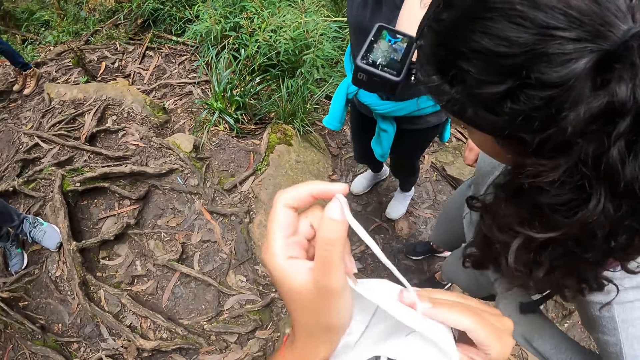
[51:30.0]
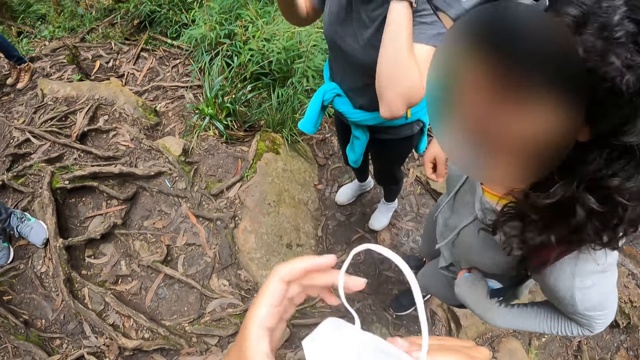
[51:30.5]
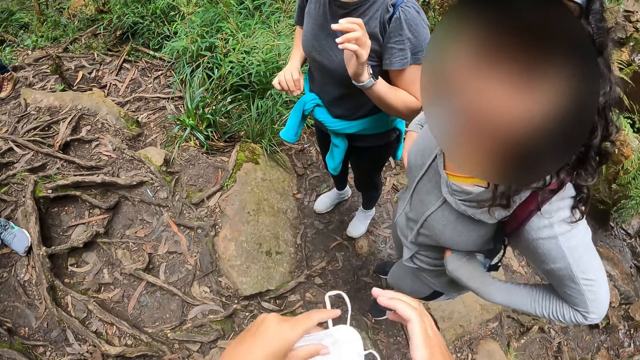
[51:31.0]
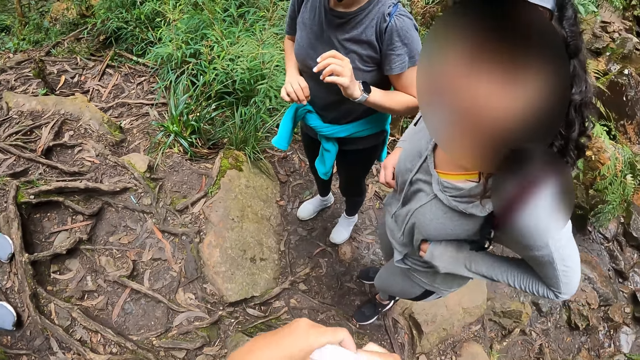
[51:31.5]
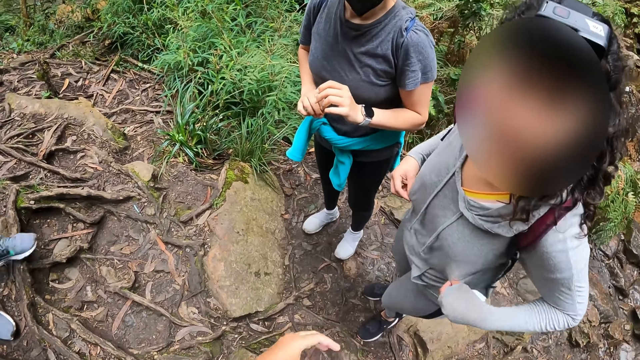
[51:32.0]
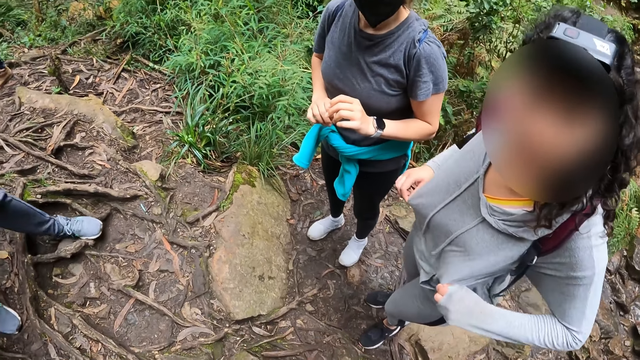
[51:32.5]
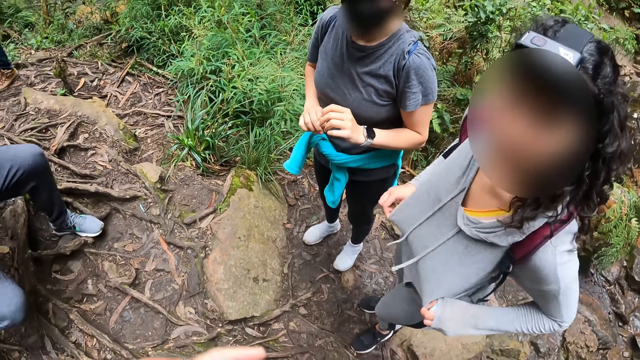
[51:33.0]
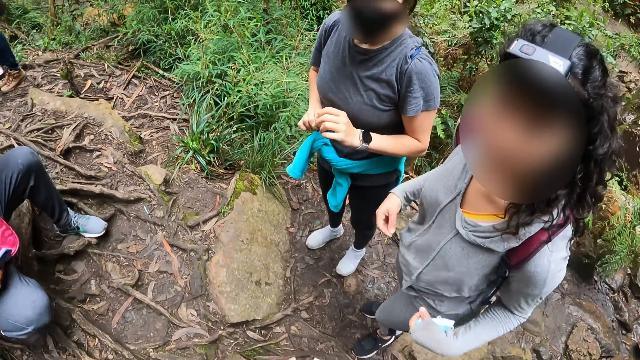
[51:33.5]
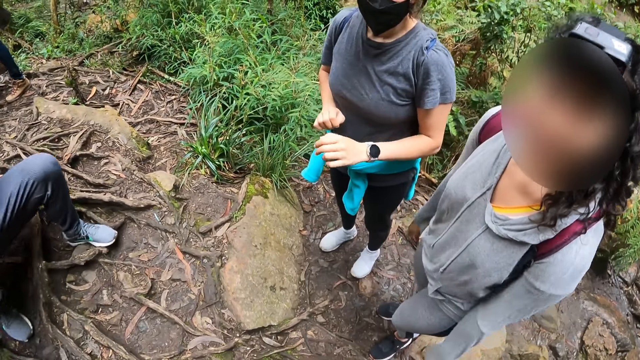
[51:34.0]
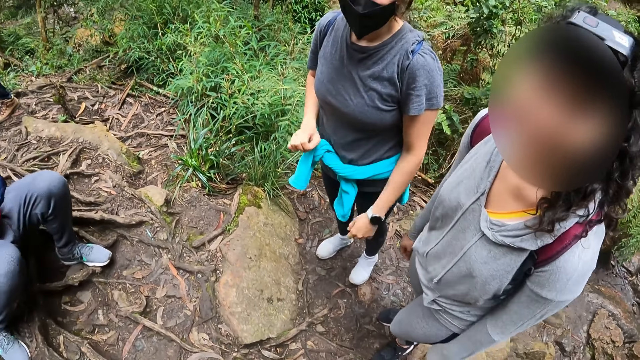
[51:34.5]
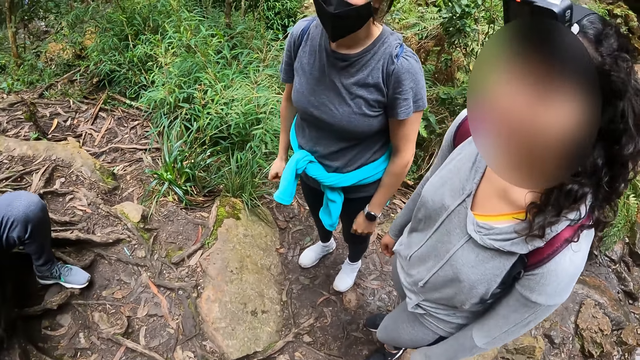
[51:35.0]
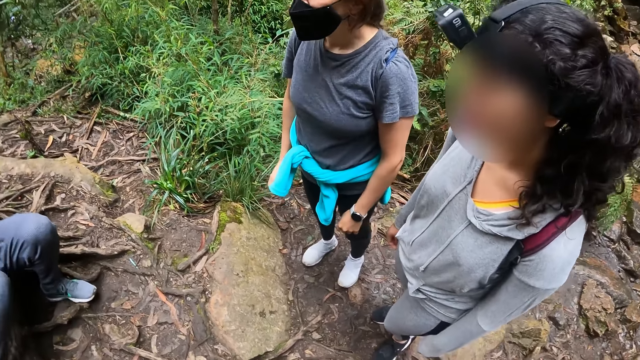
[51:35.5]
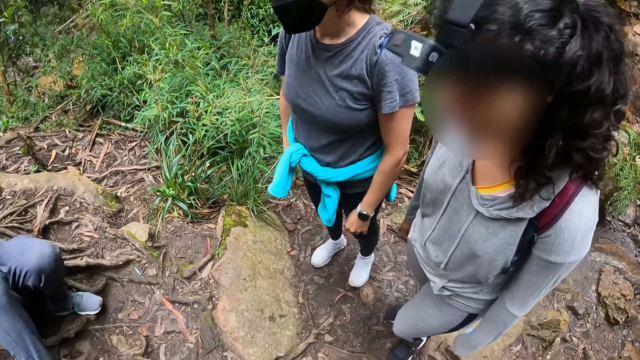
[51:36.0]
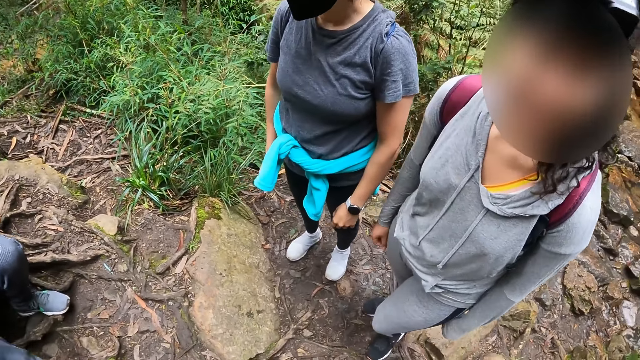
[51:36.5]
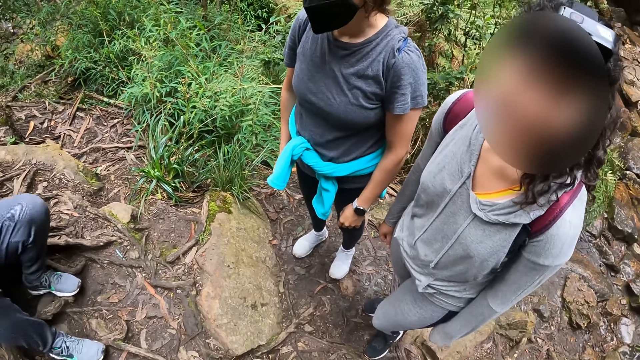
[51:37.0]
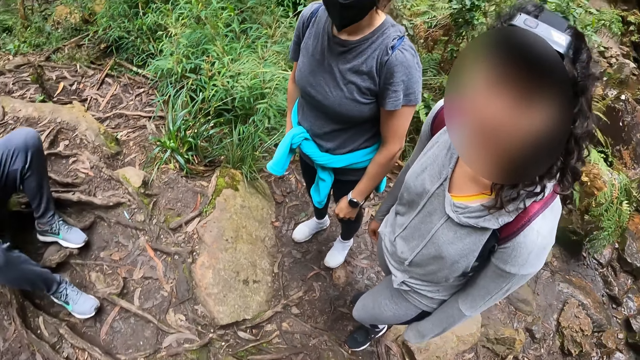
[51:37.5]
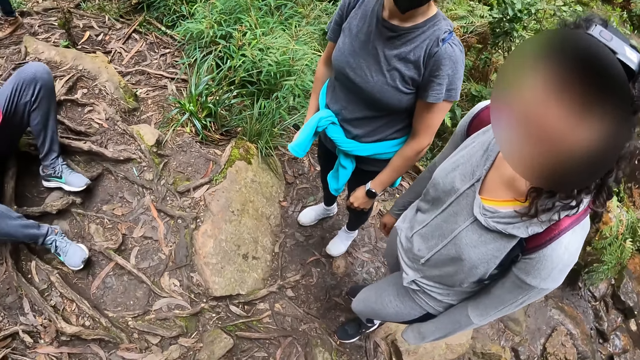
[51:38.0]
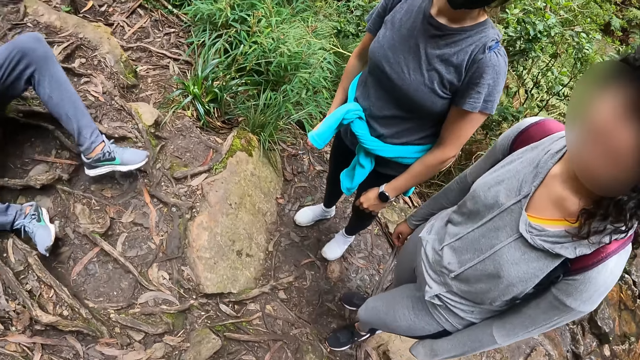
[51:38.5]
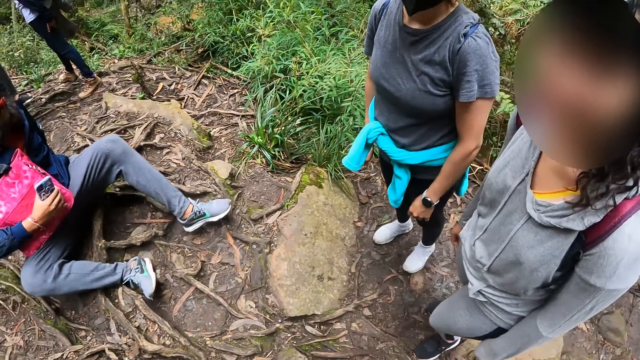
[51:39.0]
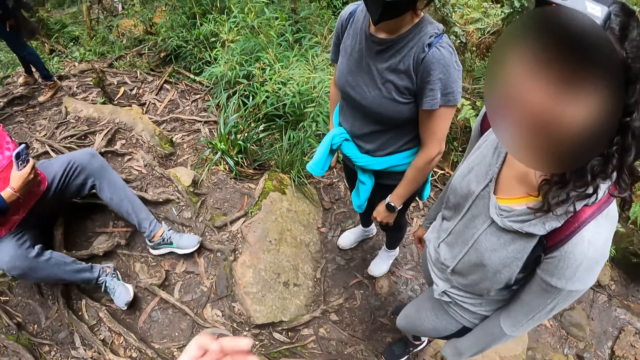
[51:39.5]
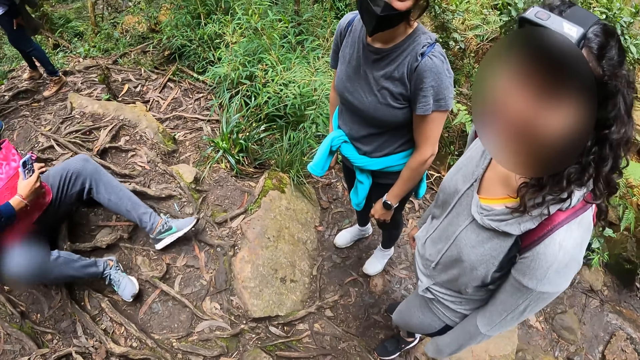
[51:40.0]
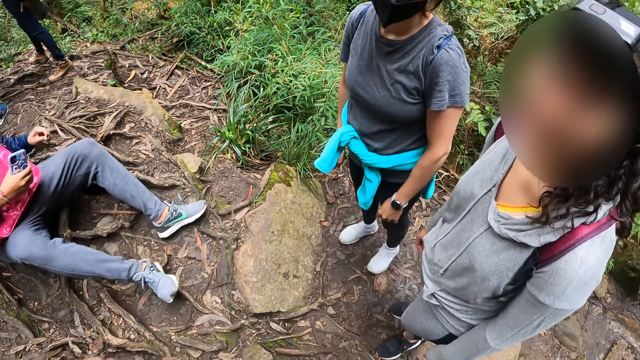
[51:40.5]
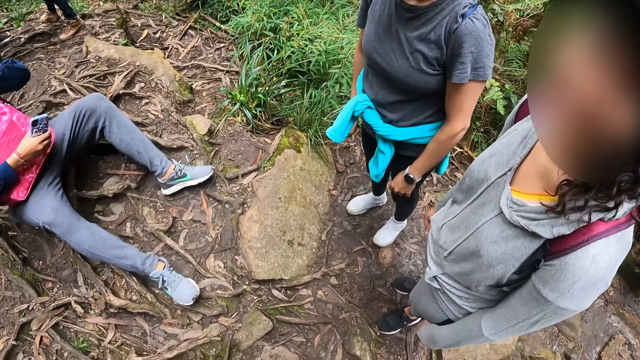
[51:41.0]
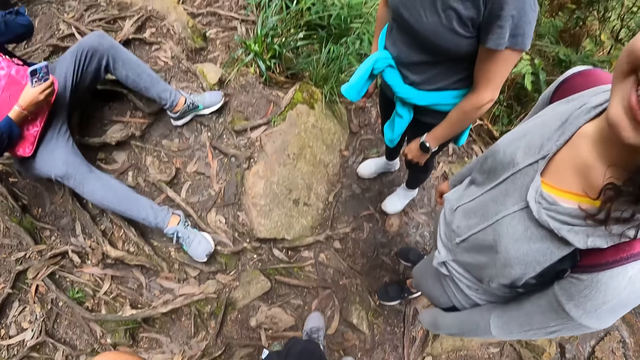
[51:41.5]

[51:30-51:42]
The camera wearer holds a facemask with both hands. They wear the mask. They interact with a woman, and another woman. A man sits on the ground.

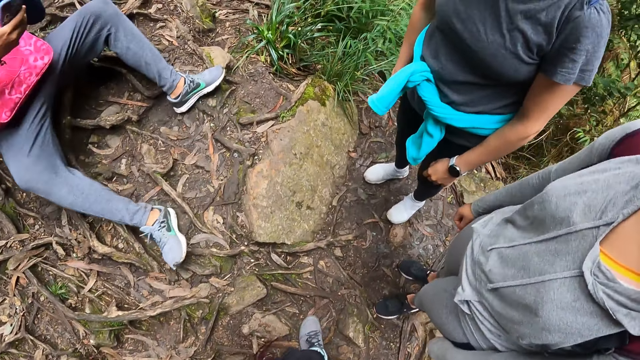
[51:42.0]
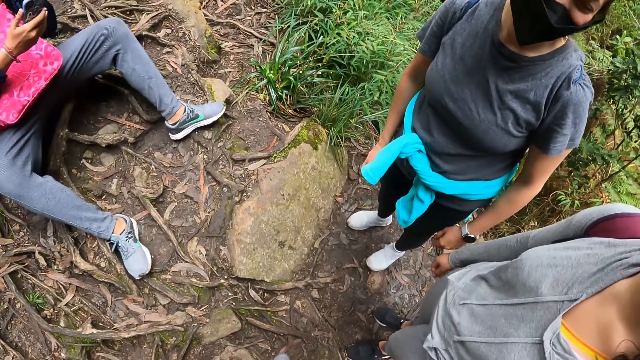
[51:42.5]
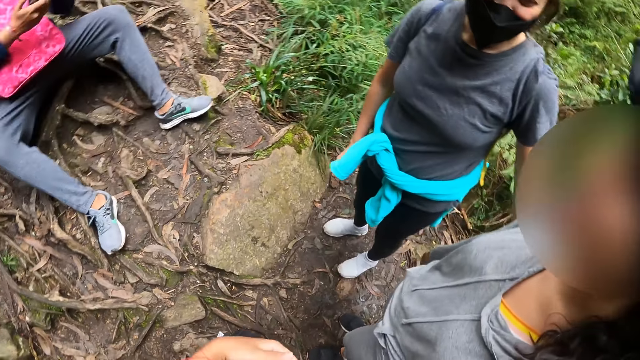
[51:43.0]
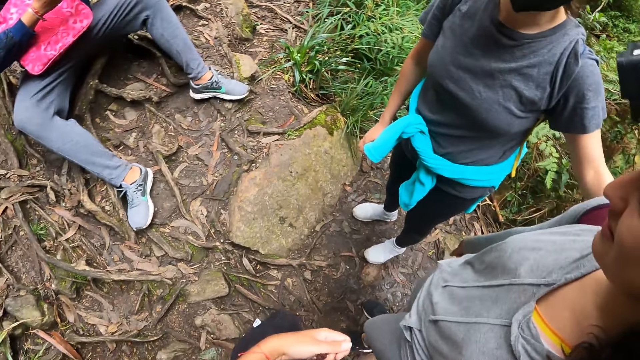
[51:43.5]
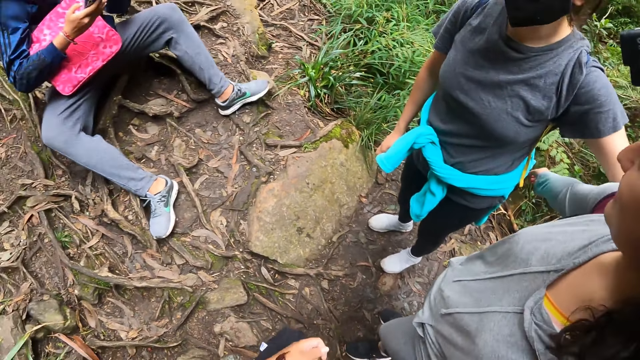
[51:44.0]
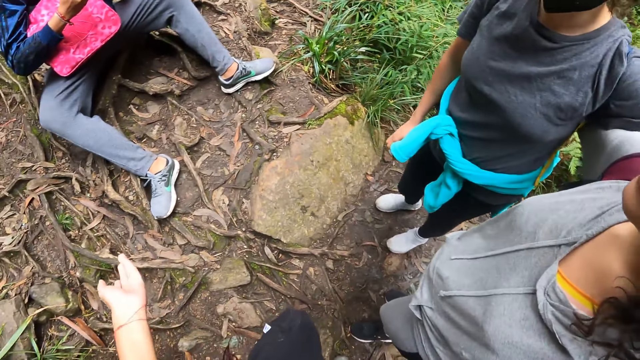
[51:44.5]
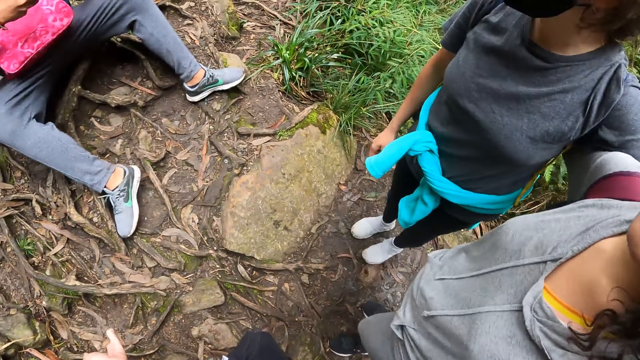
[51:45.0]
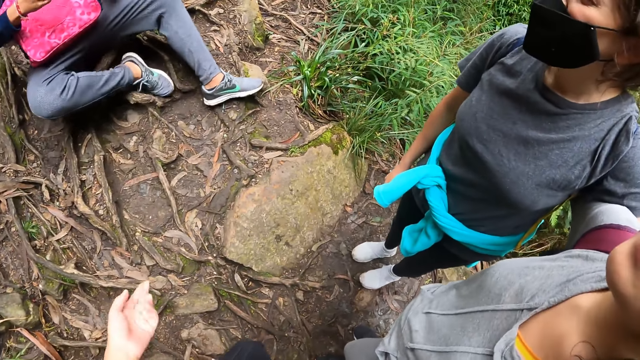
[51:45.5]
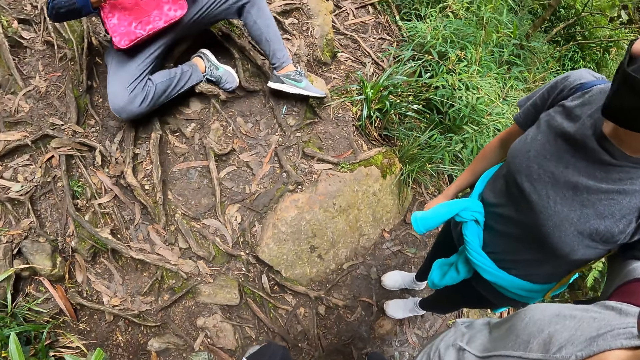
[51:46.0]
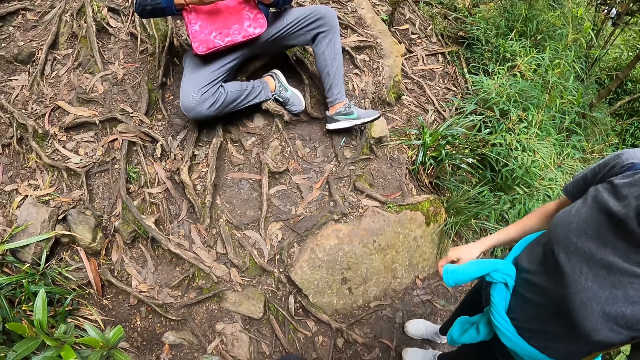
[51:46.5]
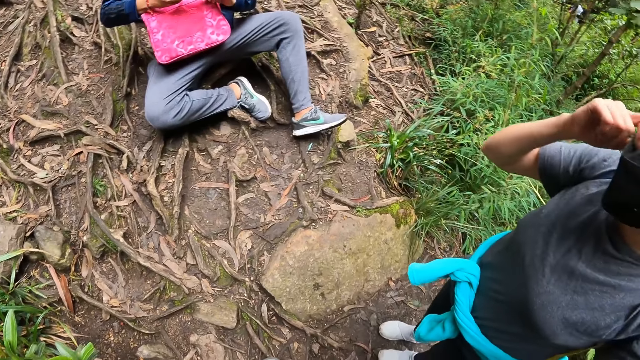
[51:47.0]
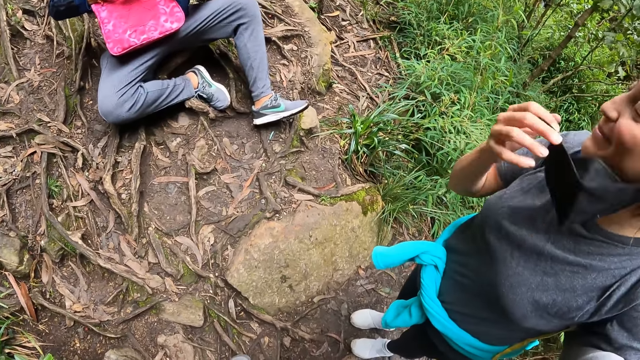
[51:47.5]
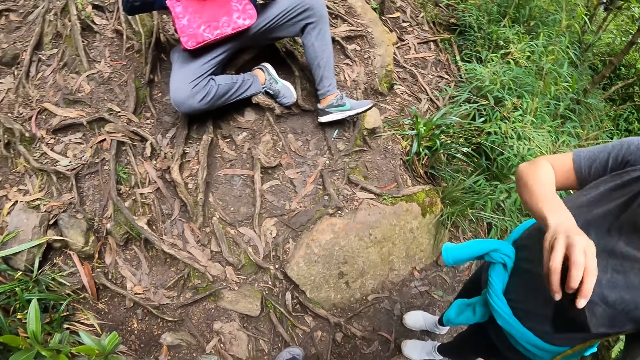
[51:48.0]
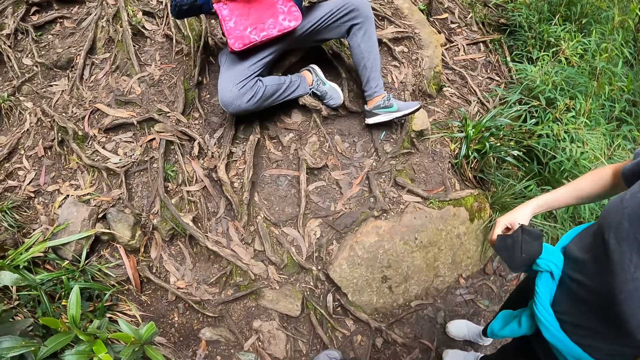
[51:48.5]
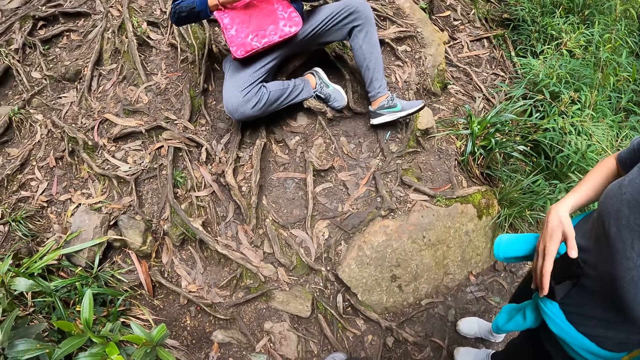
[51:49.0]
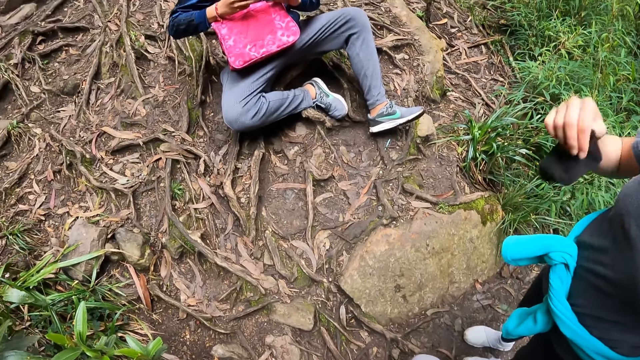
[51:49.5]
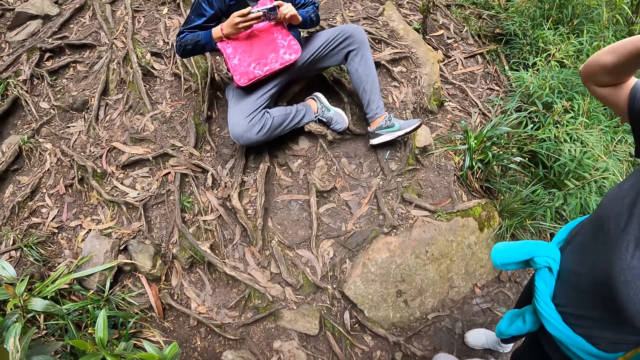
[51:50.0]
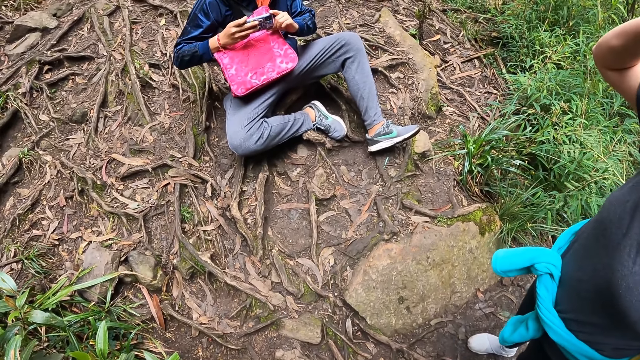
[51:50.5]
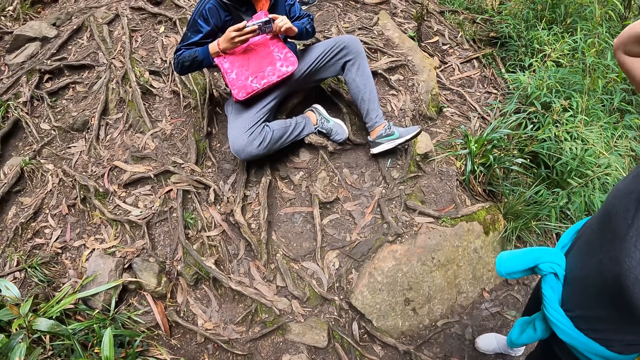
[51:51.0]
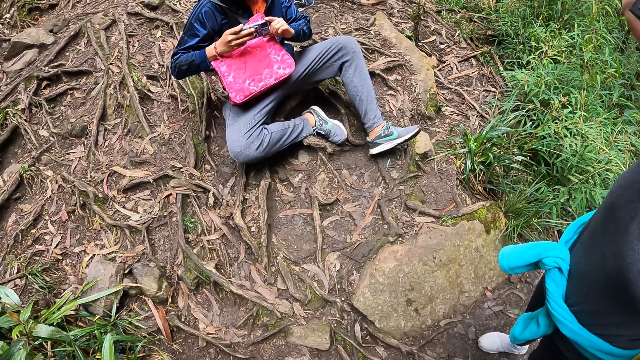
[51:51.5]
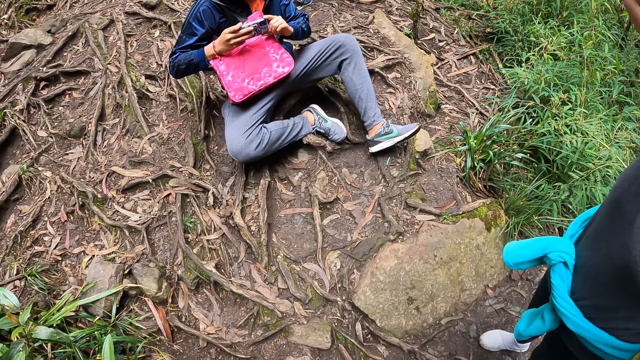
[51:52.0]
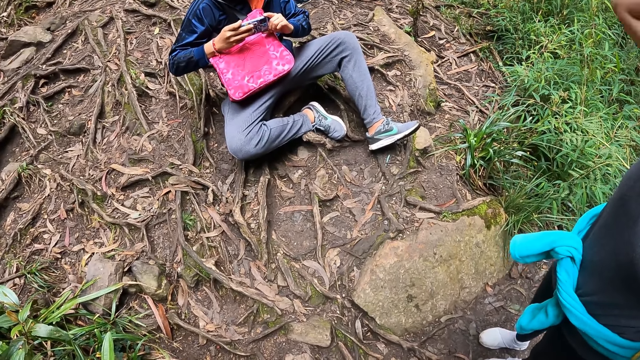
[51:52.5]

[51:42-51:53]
A person holds another person. The camera wearer holds the other person. A third person removes the mask. The third person takes a picture with the phone.
